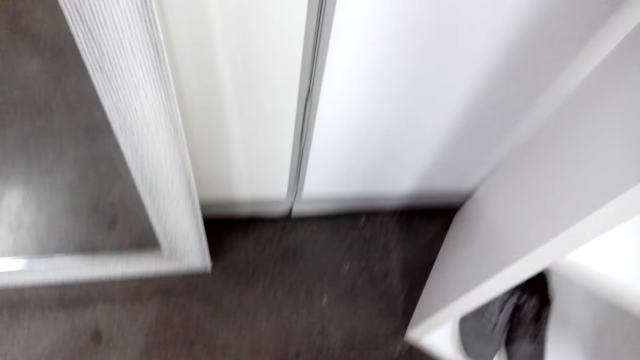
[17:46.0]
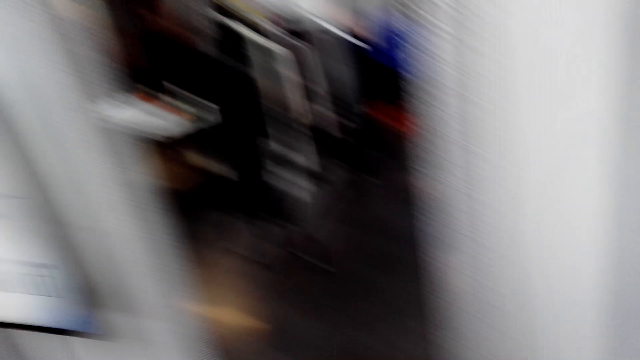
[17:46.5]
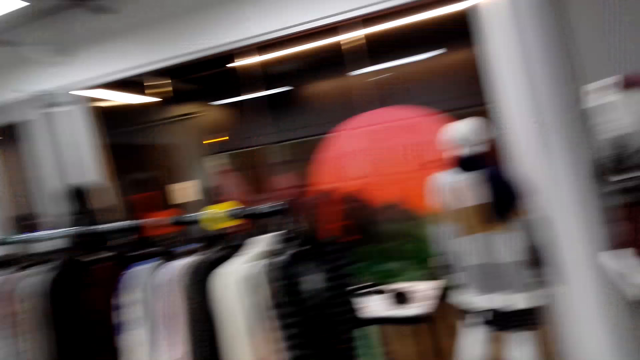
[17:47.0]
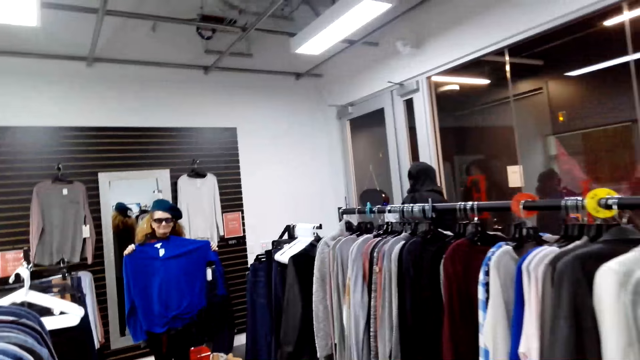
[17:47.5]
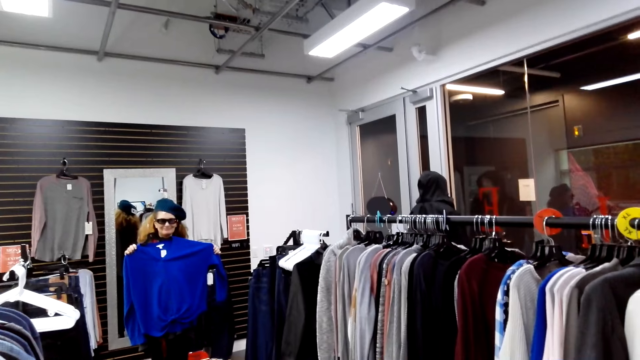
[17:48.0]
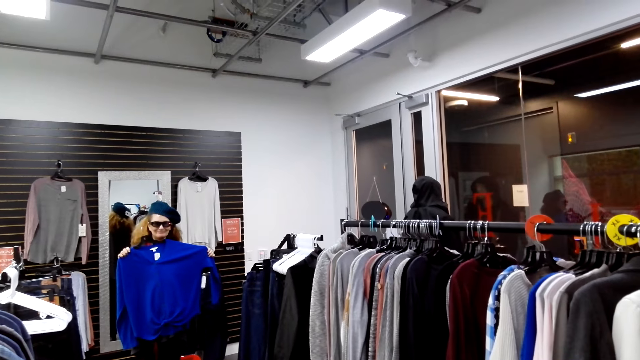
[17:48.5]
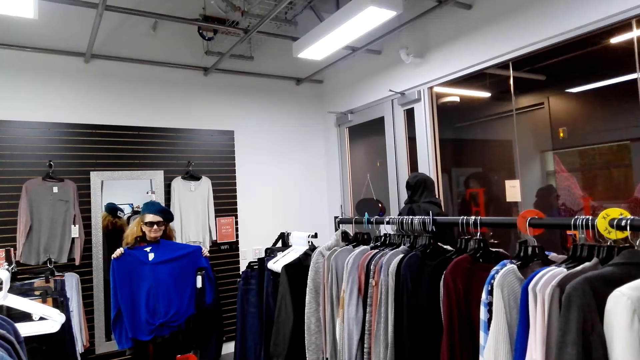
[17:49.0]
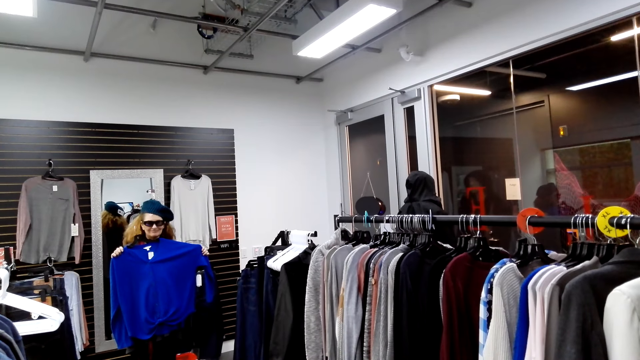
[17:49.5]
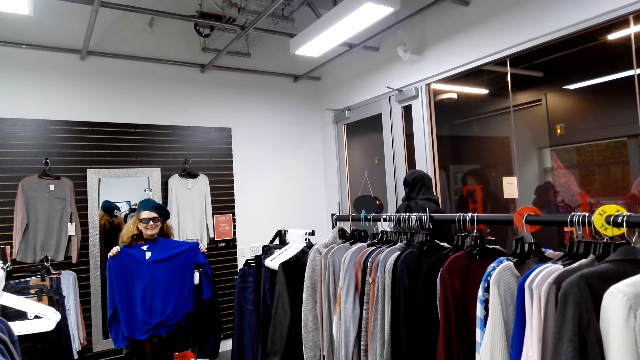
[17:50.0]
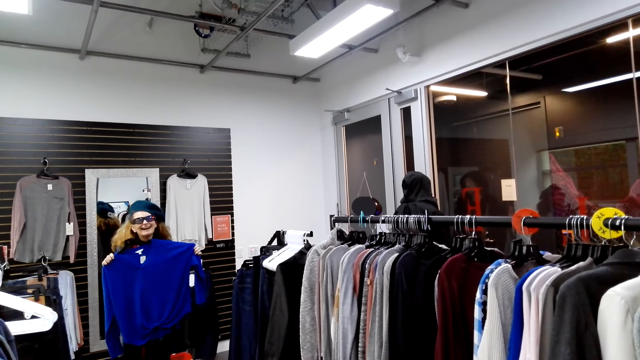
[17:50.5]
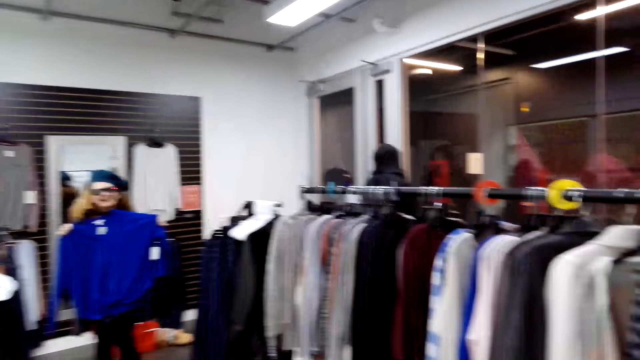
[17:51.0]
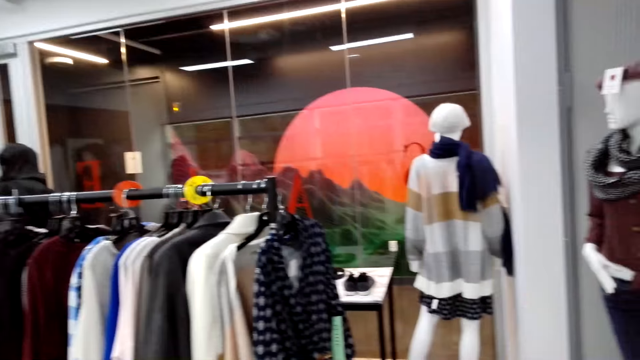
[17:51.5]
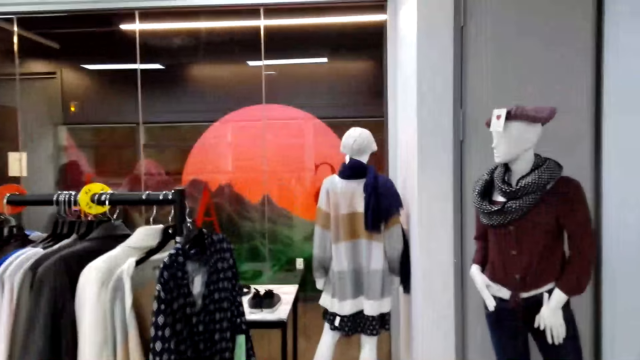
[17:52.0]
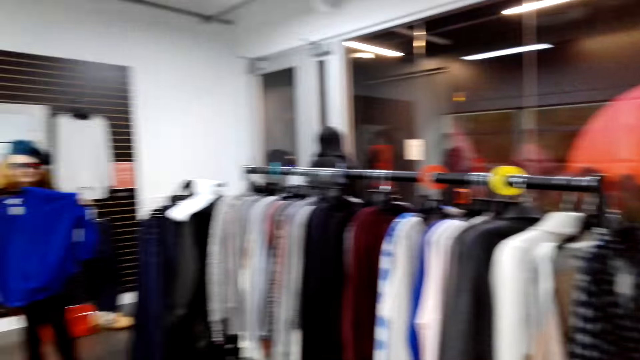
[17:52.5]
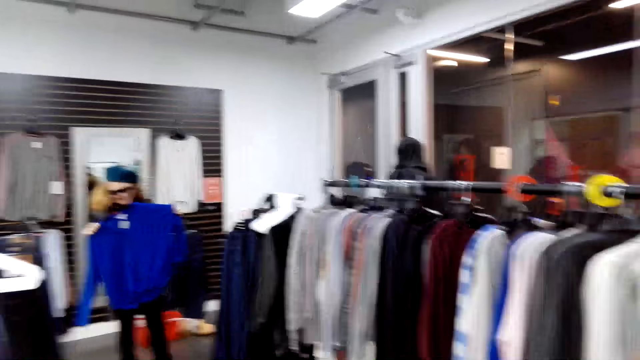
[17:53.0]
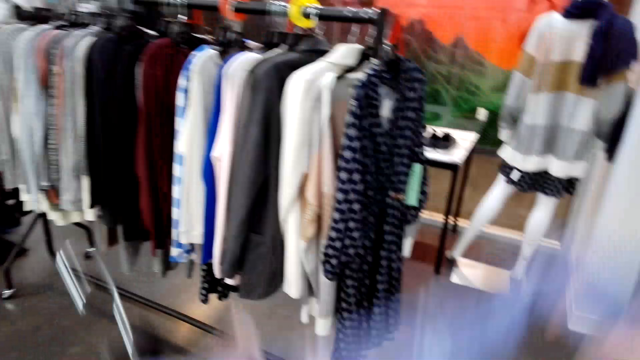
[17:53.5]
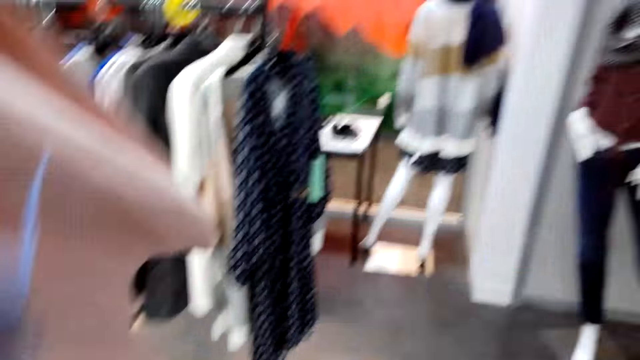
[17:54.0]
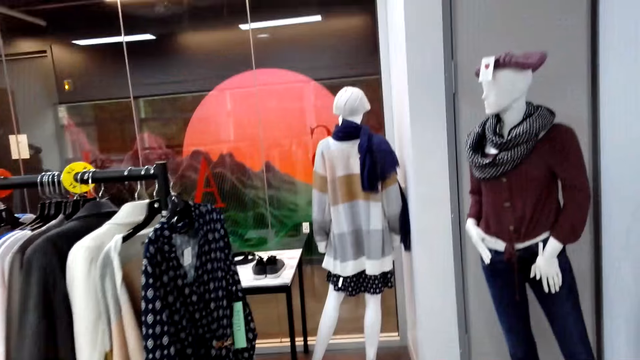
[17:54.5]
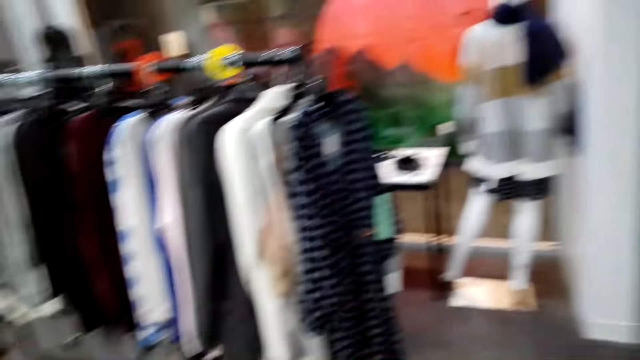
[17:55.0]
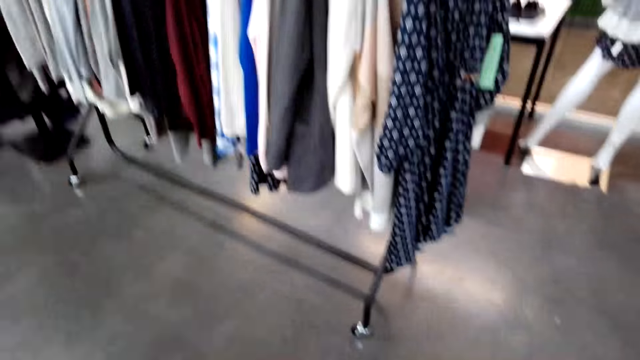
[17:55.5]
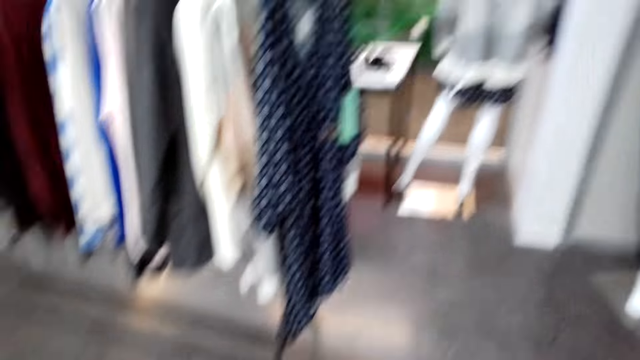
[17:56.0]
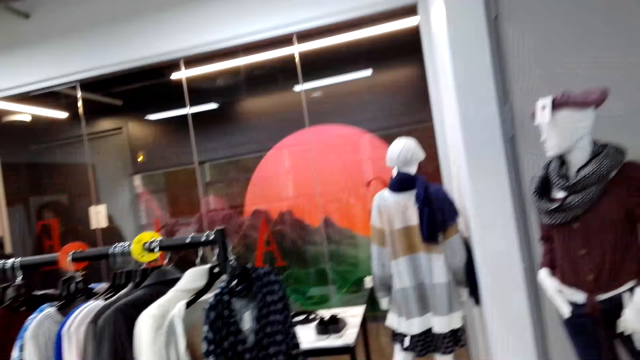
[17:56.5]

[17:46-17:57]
The camera wearer looks around the shop. They turn around. A man holds a cloth. The camera wearer converses with a woman. They turn around. They look around the shop.

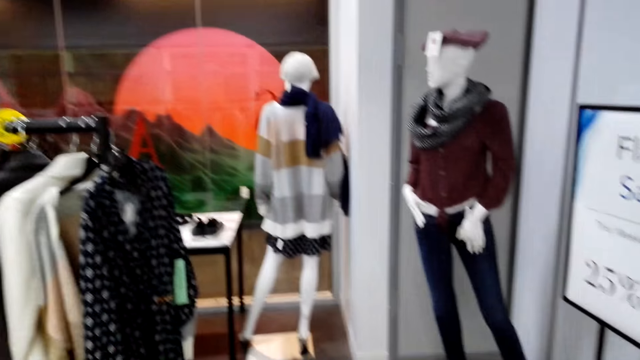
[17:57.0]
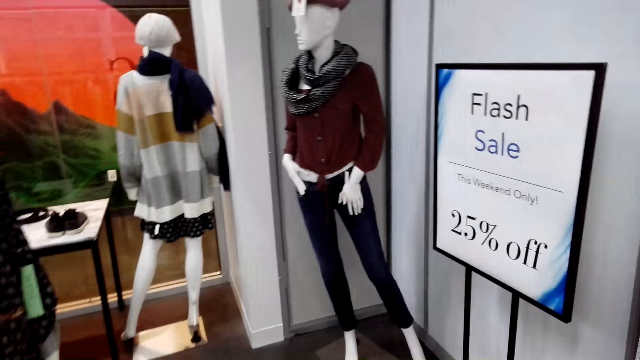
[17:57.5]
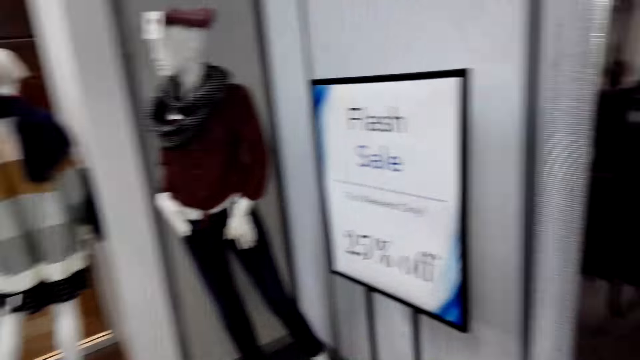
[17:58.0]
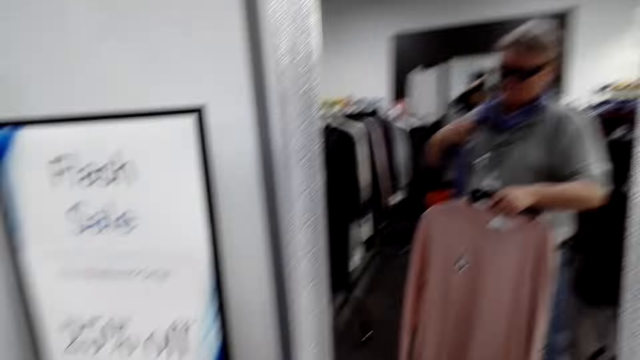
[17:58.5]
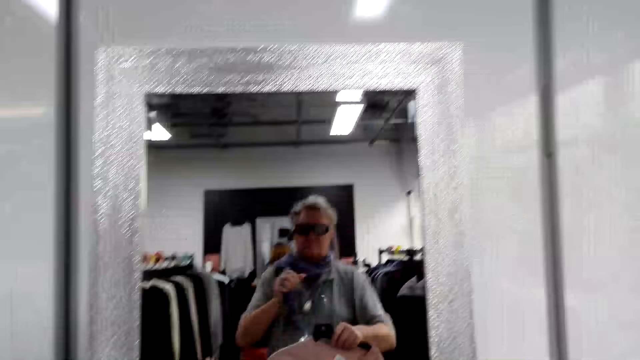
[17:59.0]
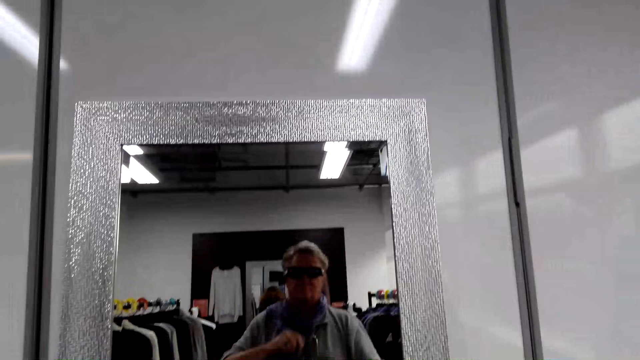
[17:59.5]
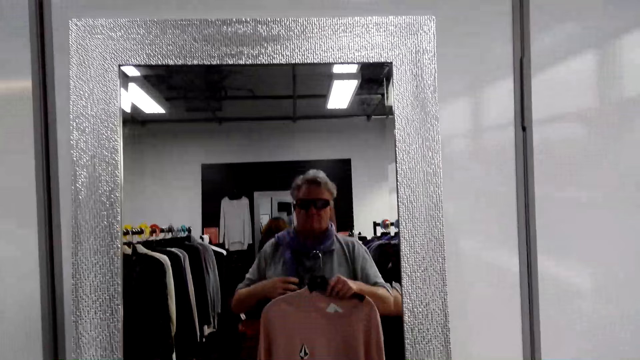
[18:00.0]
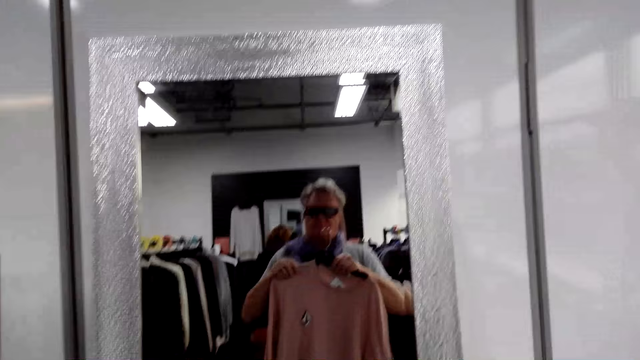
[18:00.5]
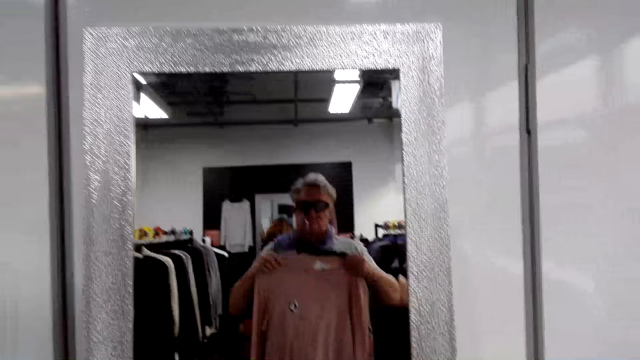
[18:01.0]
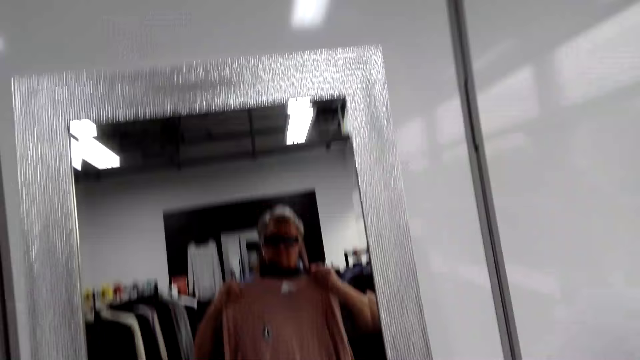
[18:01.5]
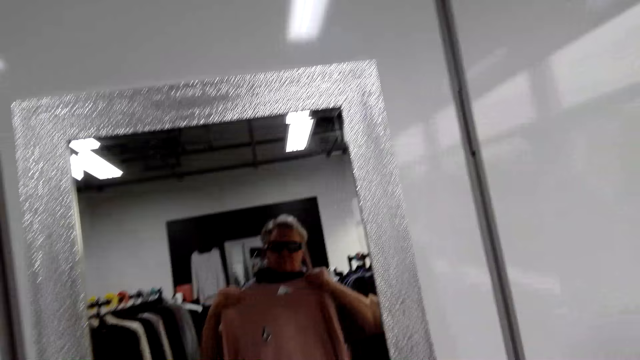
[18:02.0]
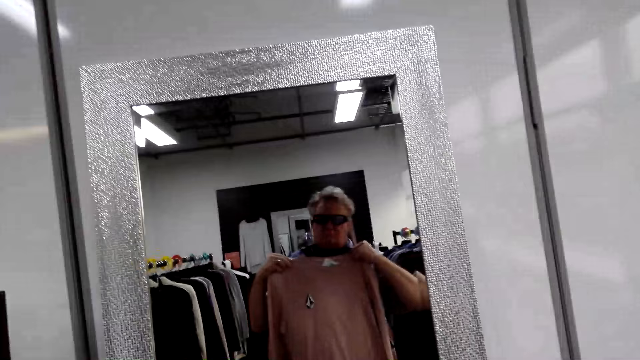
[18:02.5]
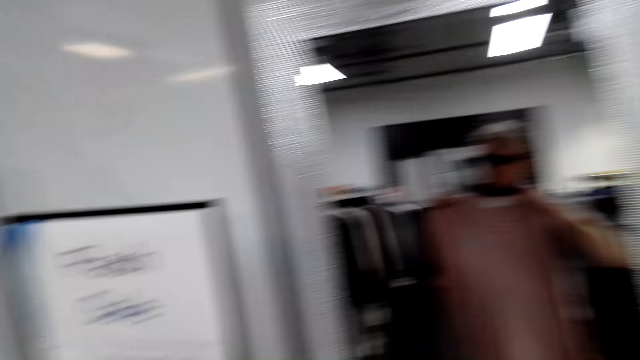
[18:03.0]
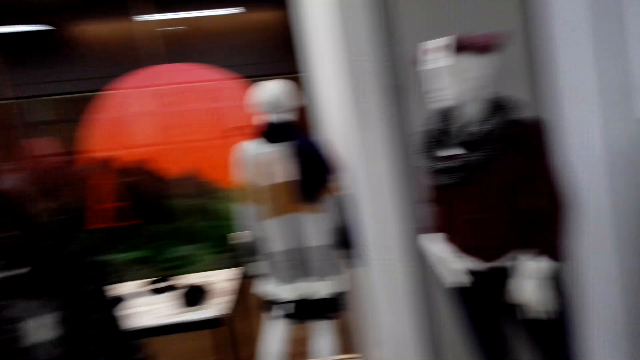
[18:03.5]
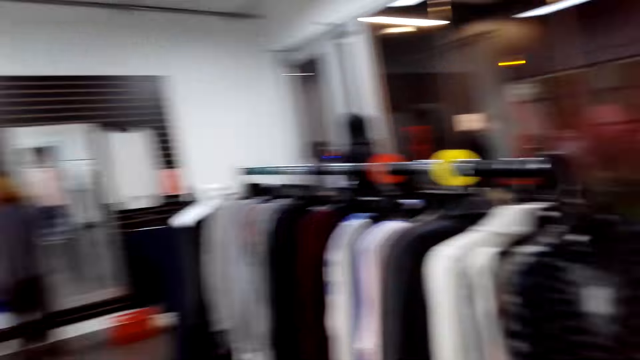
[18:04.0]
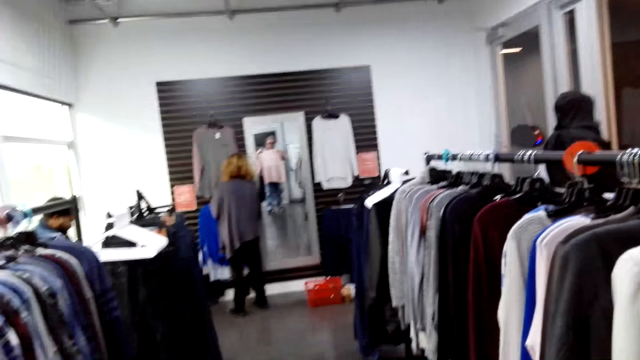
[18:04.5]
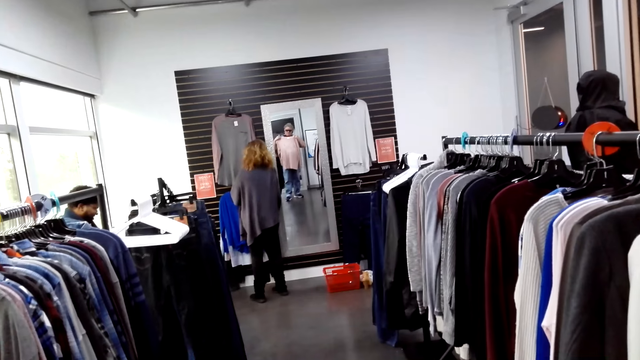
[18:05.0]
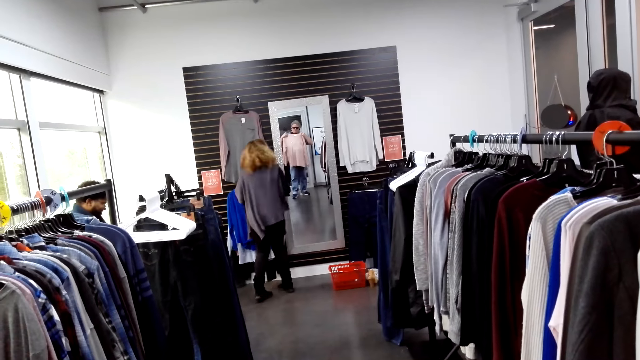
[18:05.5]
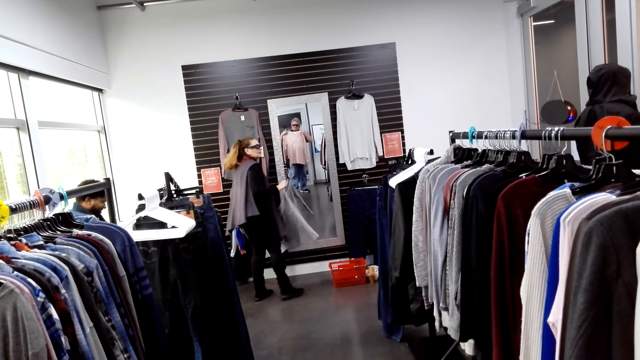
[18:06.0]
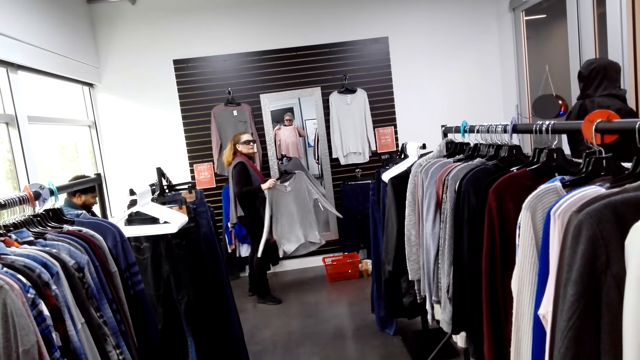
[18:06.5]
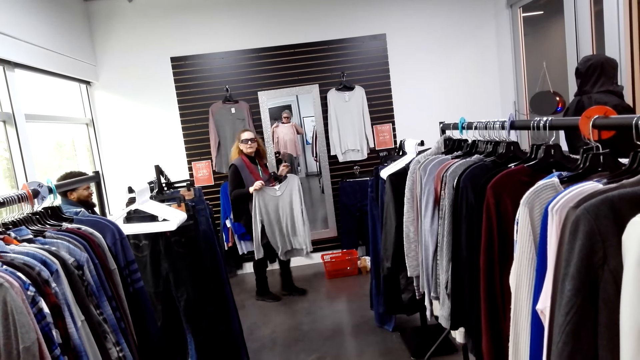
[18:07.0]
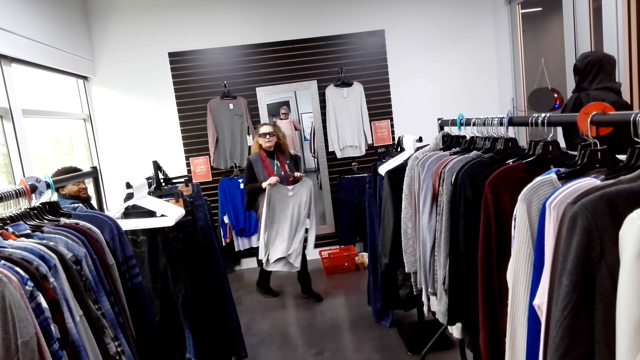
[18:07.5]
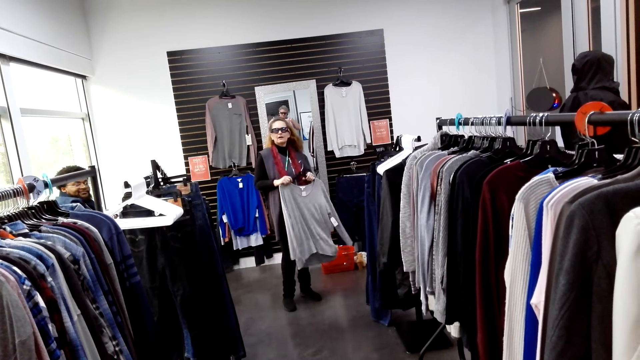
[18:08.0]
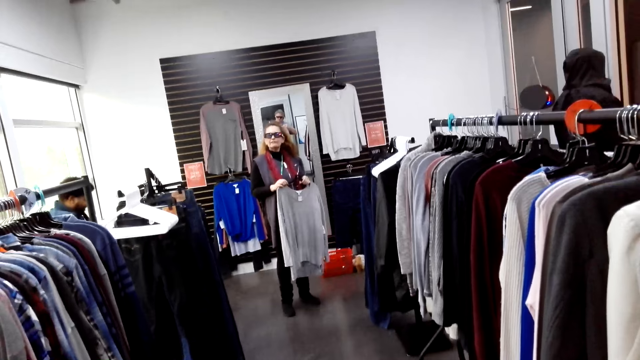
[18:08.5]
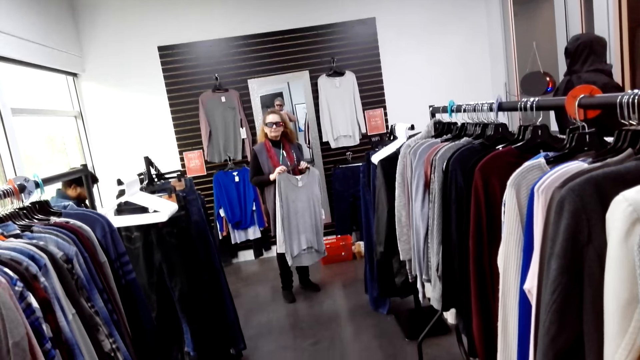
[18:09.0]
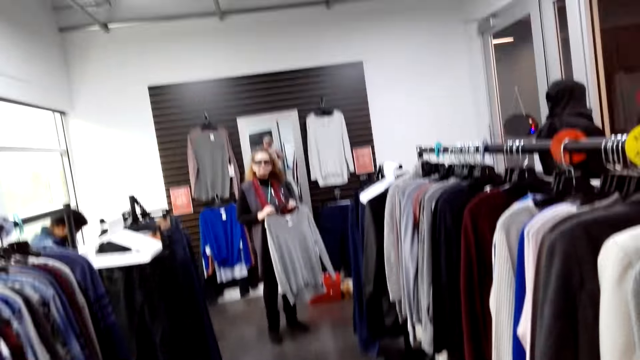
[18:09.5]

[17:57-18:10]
The camera wearer holds a cloth on a hanger. They turn around. They look at the mirror. They hold the cloth on the hanger. They turn around. A man turns to the side and holds a cloth.
